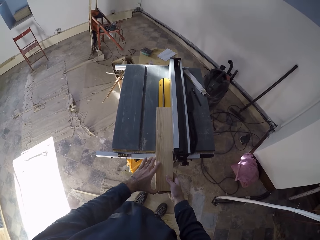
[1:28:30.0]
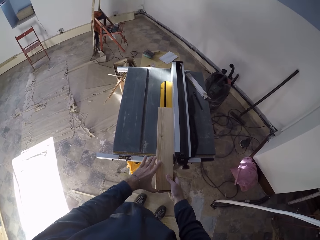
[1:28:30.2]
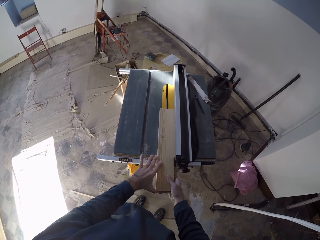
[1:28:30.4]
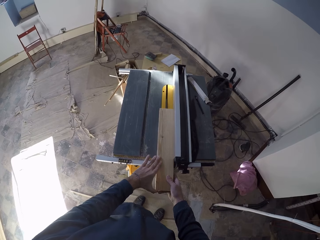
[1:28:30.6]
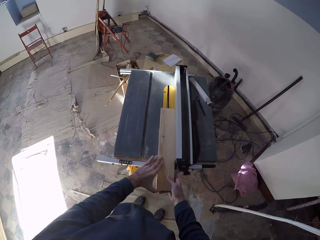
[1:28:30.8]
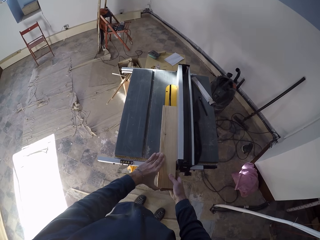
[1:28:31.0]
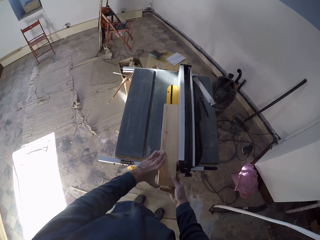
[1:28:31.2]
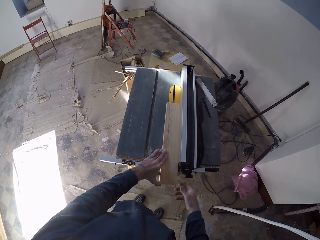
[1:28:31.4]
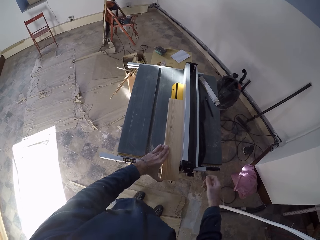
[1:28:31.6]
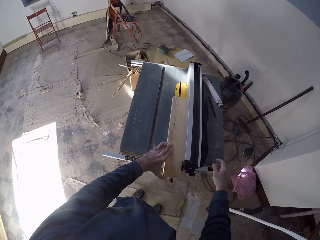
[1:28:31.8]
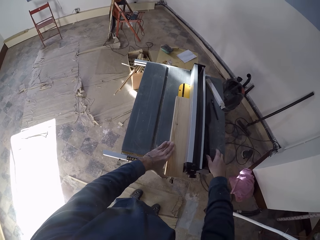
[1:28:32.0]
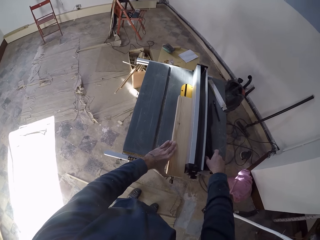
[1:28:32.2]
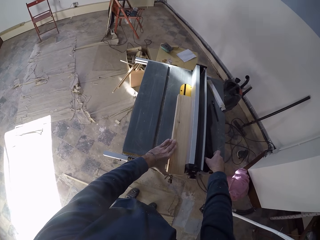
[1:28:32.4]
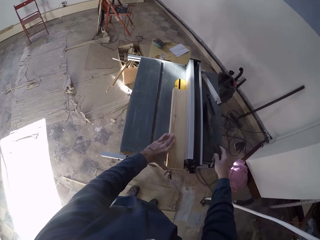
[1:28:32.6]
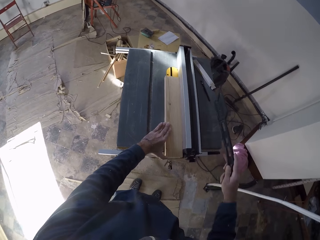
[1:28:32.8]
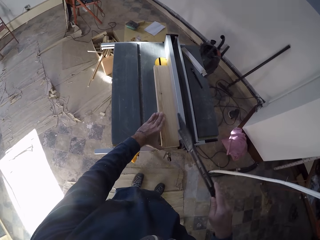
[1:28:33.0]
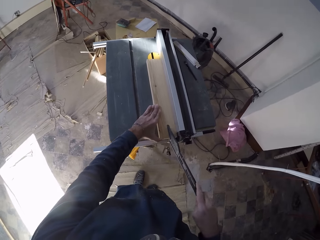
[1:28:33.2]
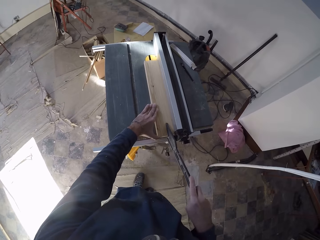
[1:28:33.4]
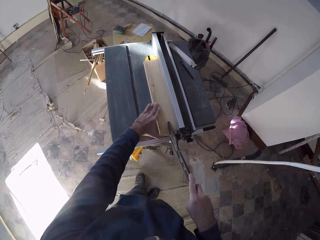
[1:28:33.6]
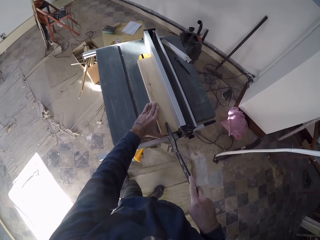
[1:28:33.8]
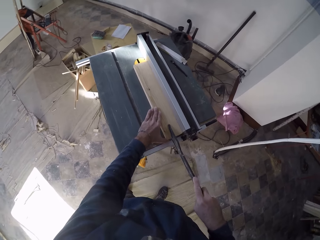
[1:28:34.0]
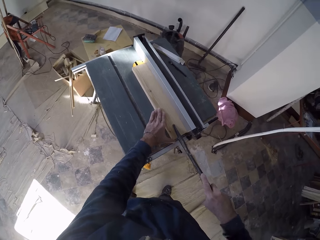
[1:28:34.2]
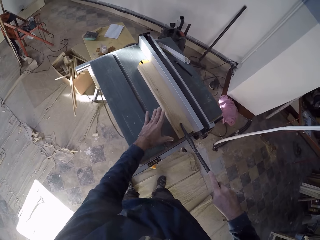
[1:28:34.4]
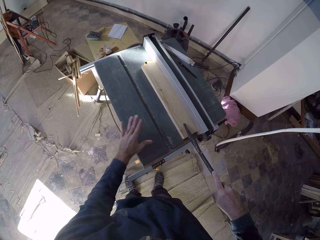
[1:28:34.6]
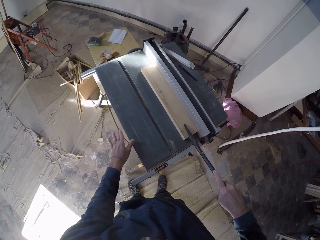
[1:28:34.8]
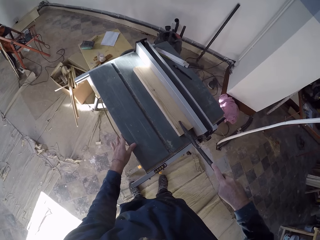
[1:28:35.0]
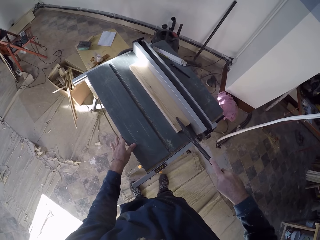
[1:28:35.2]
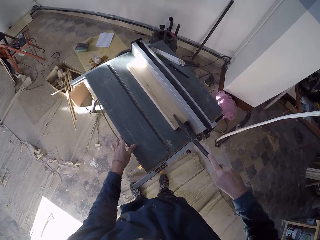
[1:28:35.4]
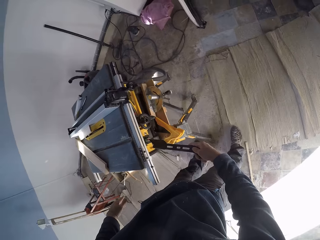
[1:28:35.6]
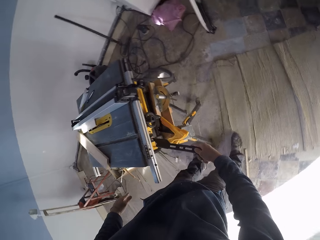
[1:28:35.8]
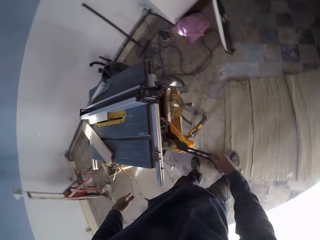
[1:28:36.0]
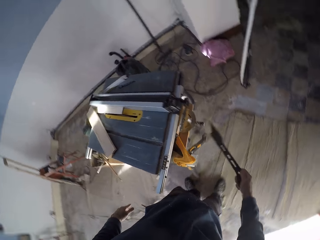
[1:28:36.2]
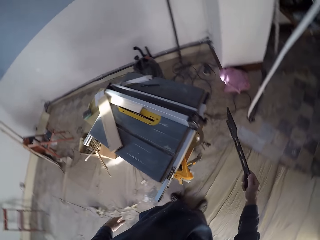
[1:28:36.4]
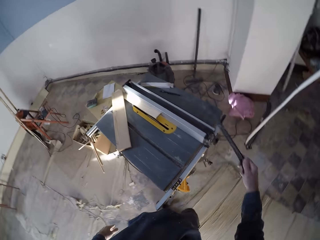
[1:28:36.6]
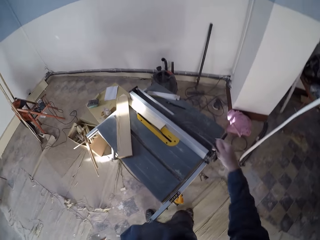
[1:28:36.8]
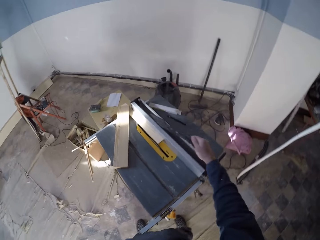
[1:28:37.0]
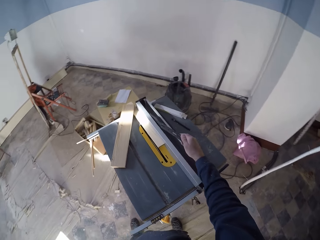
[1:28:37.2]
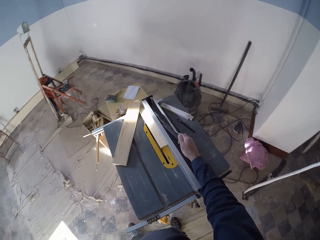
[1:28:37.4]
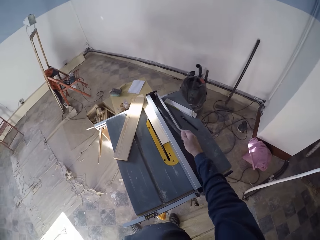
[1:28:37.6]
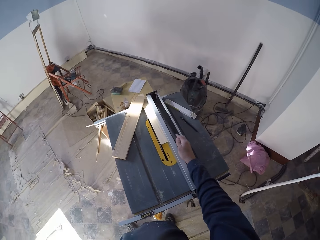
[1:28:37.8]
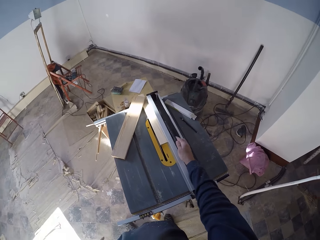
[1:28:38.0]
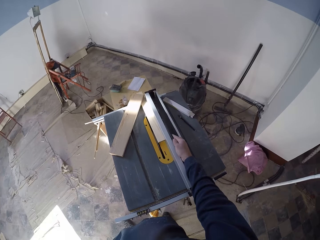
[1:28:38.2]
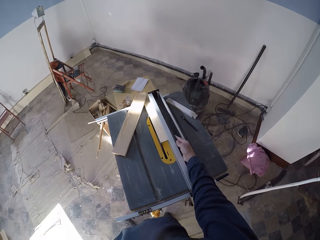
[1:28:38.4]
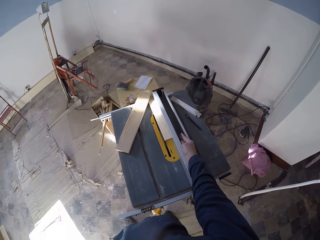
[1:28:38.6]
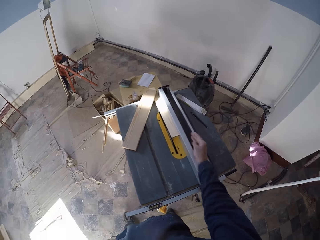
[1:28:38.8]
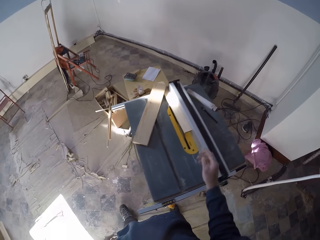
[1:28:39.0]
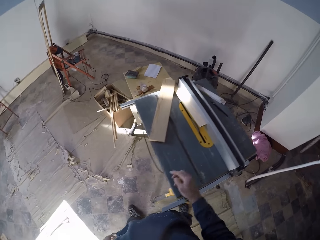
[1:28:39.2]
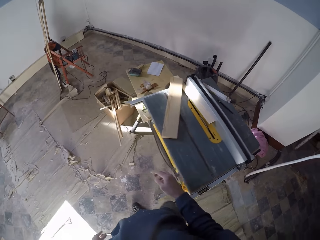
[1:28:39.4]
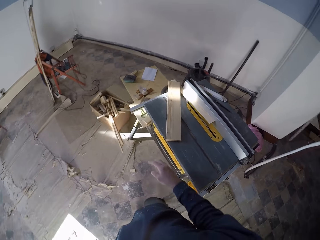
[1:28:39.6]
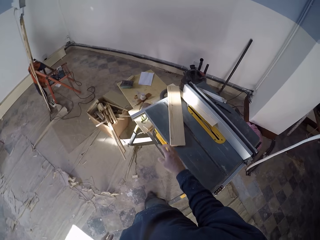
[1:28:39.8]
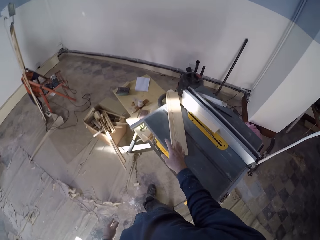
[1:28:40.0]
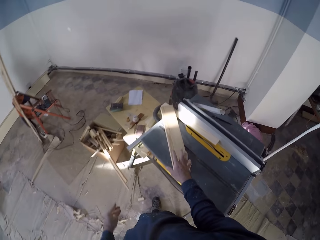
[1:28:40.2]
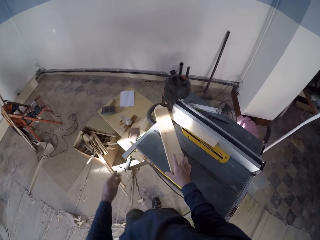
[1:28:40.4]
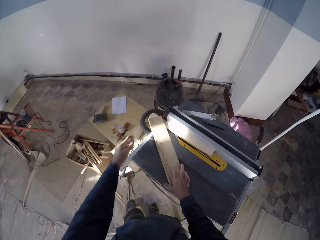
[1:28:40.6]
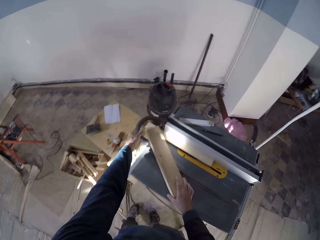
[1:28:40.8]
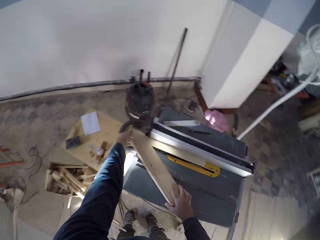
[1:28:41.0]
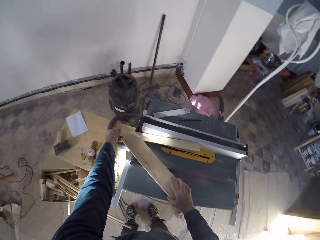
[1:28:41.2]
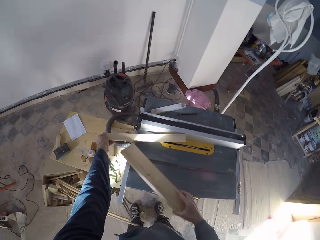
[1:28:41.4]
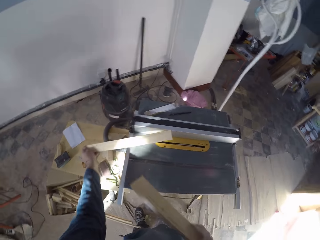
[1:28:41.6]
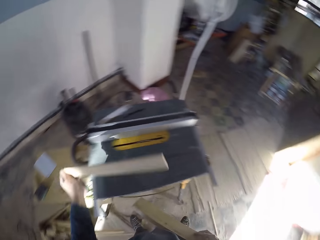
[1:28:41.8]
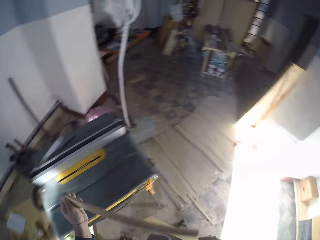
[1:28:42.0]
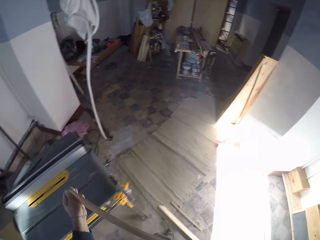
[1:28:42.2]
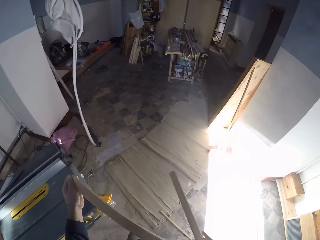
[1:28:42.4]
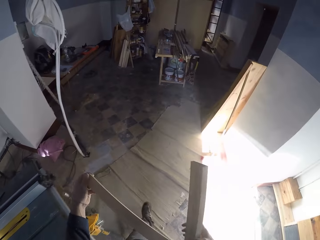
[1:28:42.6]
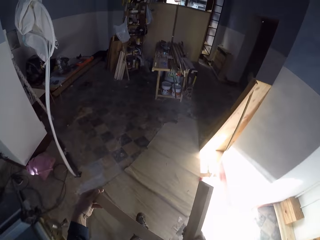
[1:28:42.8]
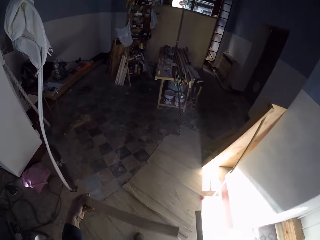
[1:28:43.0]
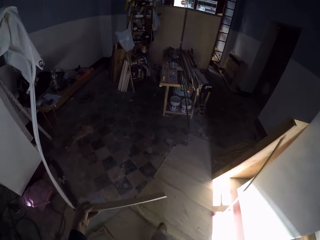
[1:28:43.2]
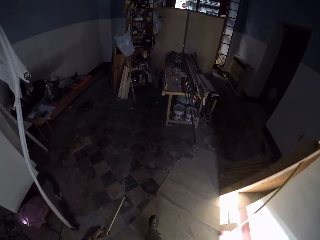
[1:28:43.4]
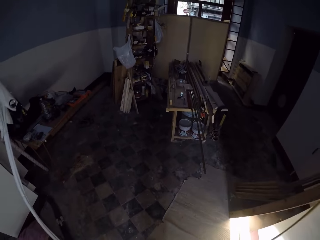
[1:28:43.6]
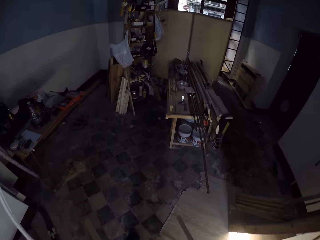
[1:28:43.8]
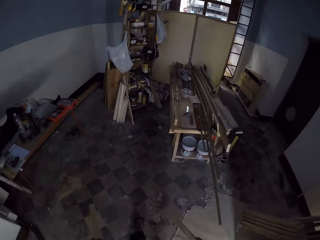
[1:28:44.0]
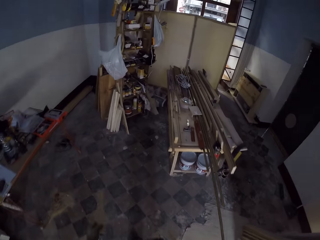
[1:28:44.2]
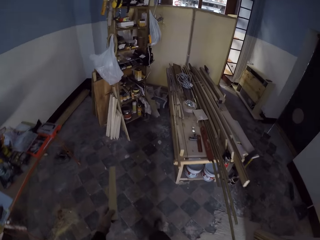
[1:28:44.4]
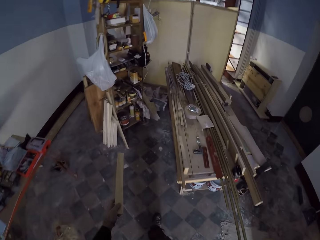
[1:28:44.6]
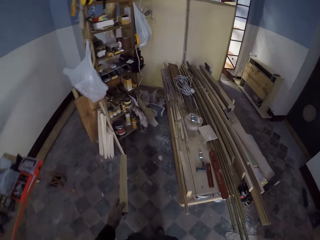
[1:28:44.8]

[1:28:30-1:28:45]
The camera wearer holds the plank or block of wood with his left hand. He picks up the push stick on the table saw with his right hand. He pushes the plank towards the blade with the push stick in his right hand. He cuts the block of wood with the table saw. He places his left hand on the table saw. He switches off the table saw with the push stick in his right hand. He drops the push stick in his right hand on the table saw. He walks towards another side of the table saw. He picks up the blocks of wood with both his hands. He walks towards the work station.

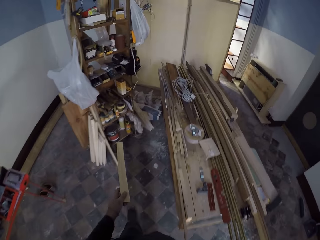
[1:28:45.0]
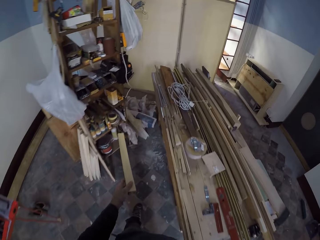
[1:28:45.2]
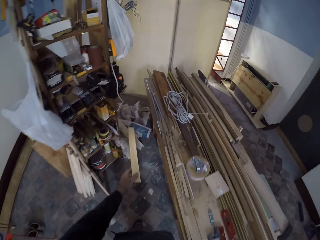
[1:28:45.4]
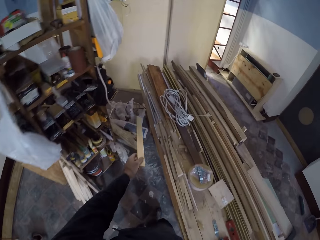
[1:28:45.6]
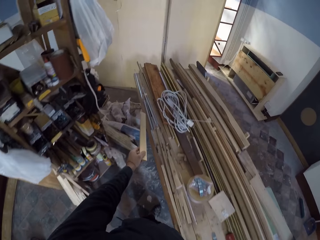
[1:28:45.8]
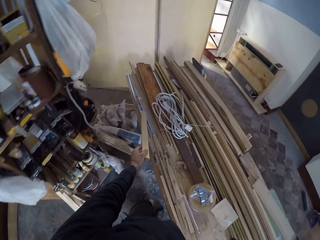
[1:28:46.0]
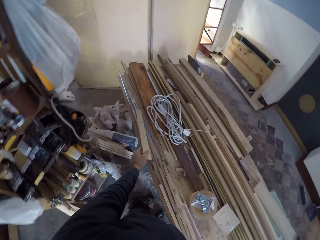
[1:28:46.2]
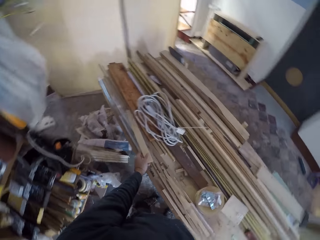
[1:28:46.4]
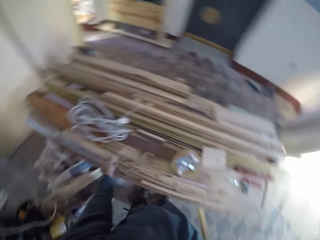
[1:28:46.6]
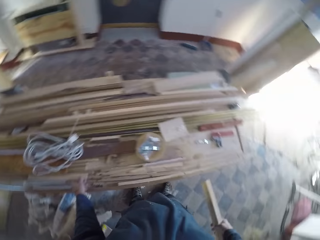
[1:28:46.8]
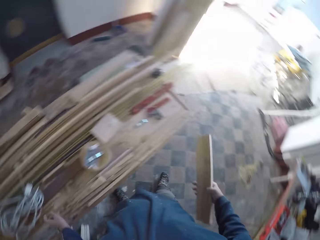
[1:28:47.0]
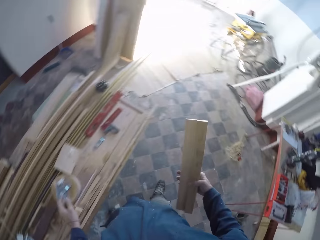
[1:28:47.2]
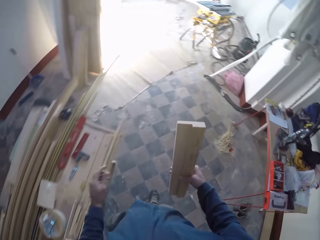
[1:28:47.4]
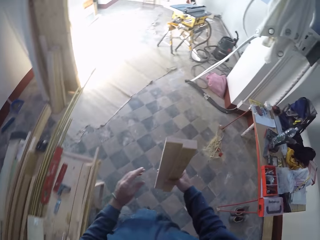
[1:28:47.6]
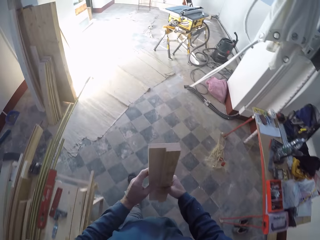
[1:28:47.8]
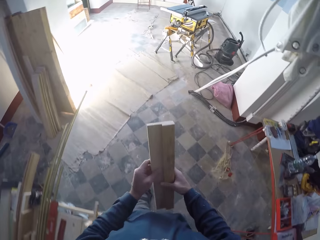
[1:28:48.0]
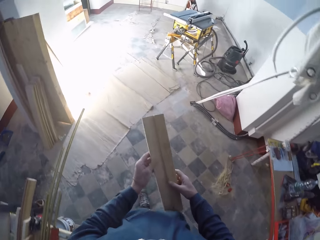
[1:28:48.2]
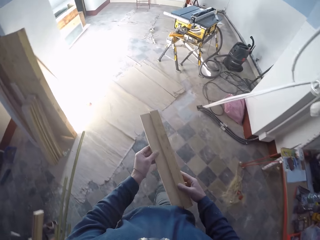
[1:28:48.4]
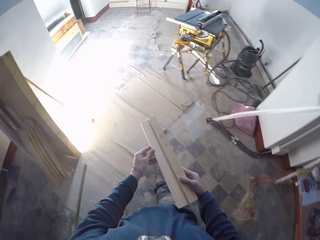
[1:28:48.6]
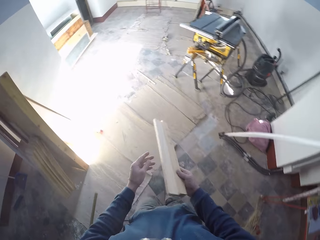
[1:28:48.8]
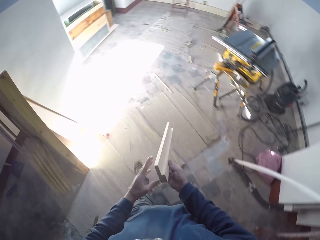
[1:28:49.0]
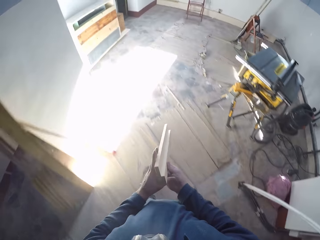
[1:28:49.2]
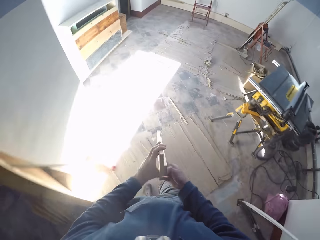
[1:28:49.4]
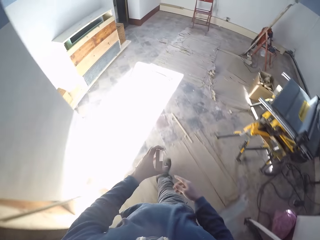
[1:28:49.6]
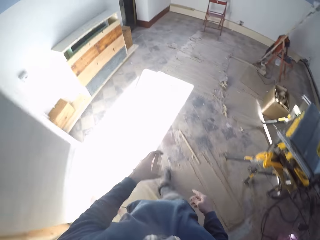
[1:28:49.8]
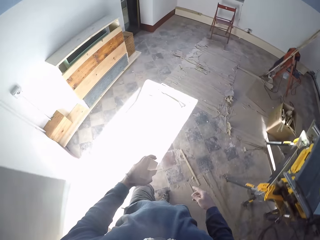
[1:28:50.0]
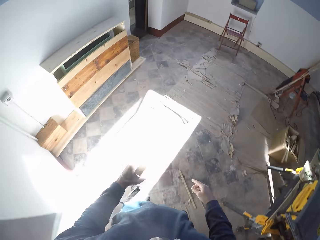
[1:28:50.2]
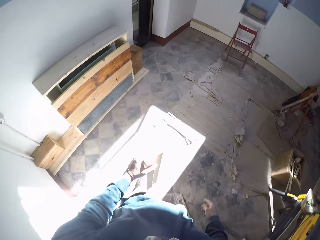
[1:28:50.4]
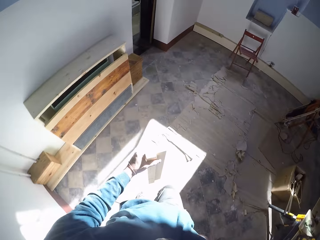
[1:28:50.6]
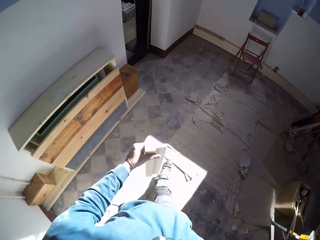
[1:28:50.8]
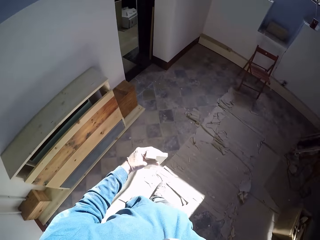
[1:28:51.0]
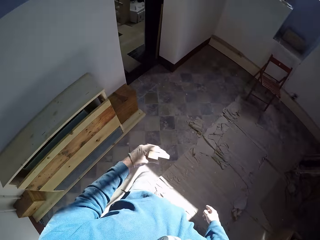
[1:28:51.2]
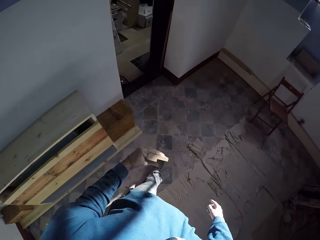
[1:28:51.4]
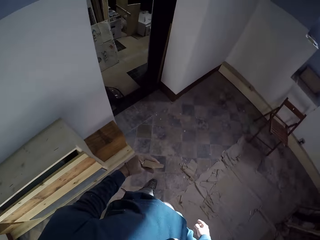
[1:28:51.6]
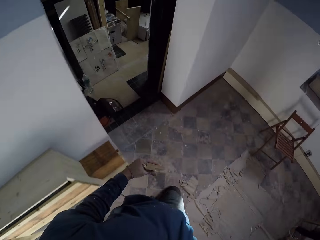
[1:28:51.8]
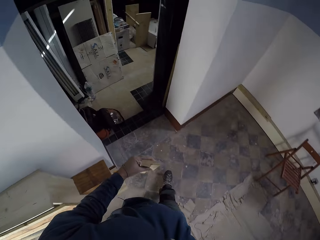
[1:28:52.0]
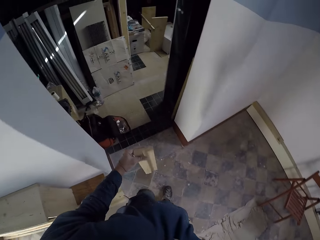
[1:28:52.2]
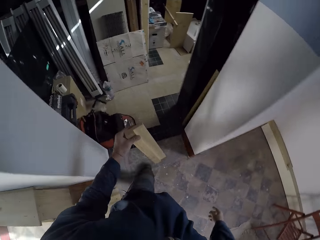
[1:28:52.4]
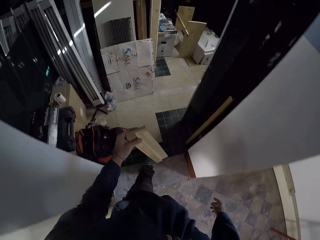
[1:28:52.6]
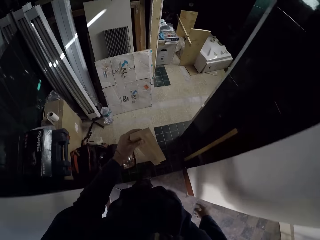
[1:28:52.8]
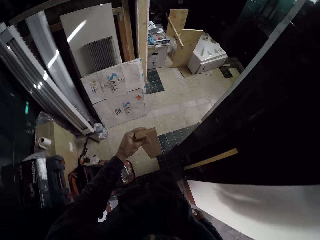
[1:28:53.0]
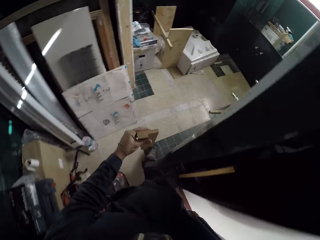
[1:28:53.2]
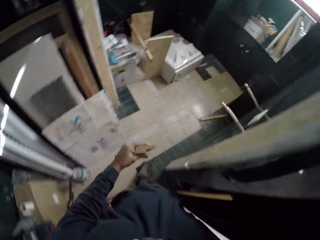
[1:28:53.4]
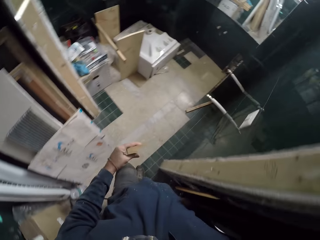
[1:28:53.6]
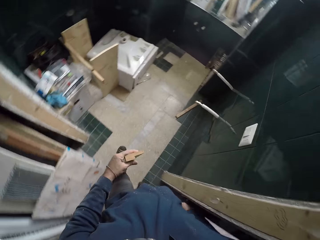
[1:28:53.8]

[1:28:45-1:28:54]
The camera wearer drops the plank or block of wood in his left hand on the work bench. He holds the plank with both hands. He walks towards another room. He holds the plank with his right hand. He places the block of wood in his left hand. He holds the plank with his left hand. He walks towards another room.
